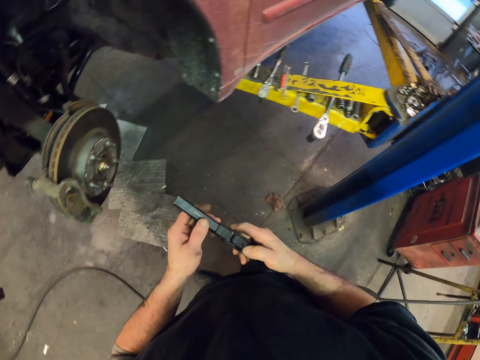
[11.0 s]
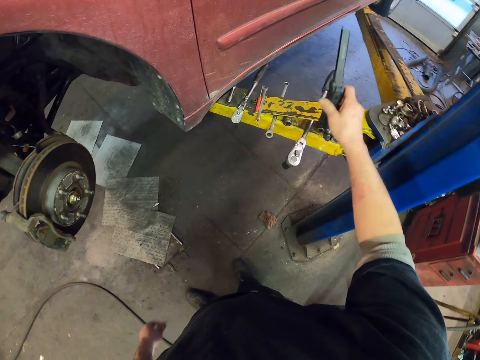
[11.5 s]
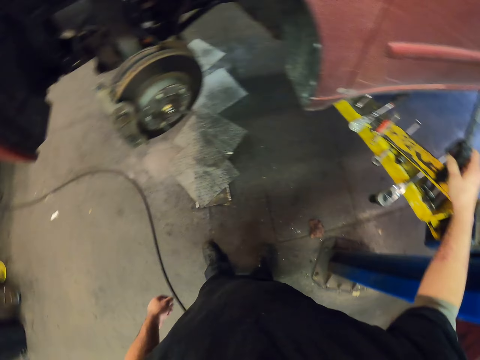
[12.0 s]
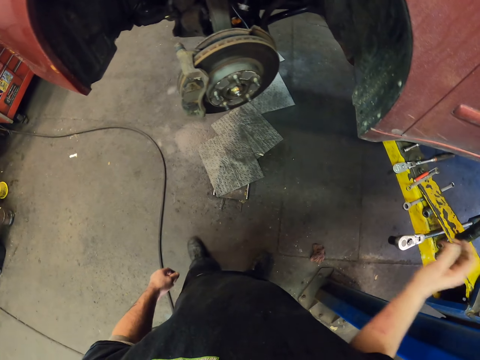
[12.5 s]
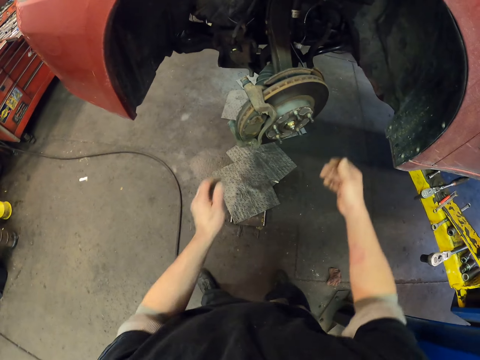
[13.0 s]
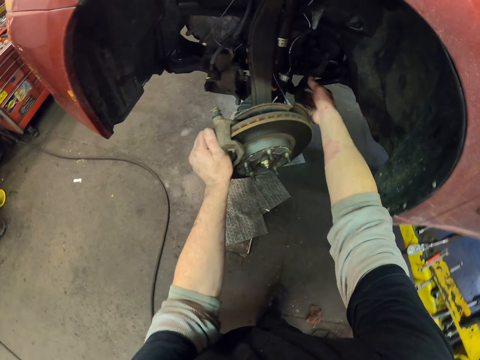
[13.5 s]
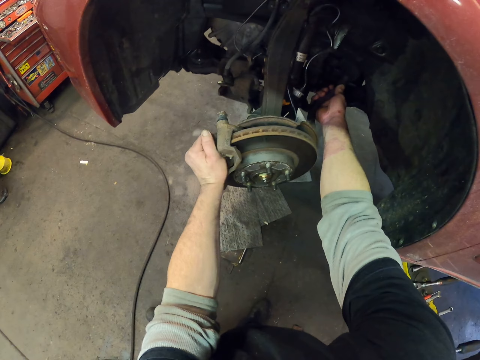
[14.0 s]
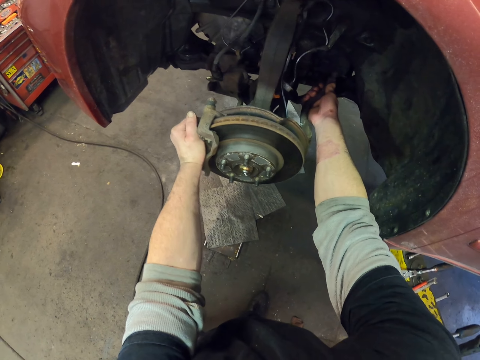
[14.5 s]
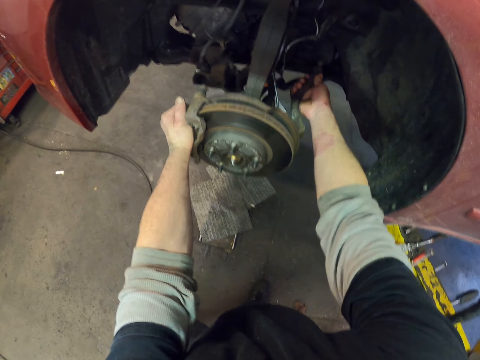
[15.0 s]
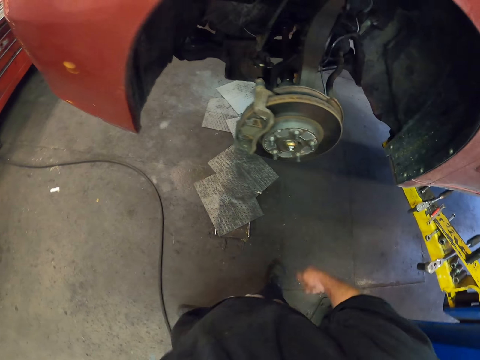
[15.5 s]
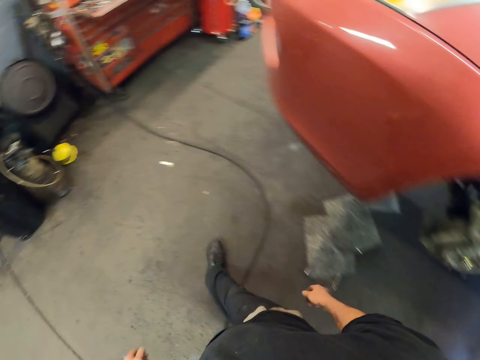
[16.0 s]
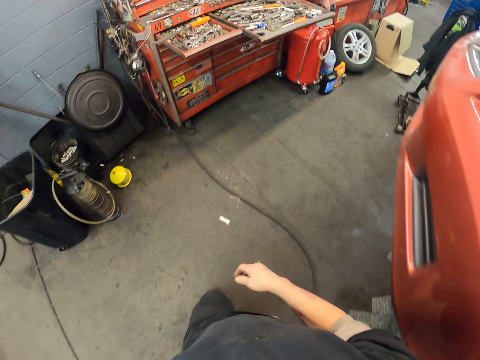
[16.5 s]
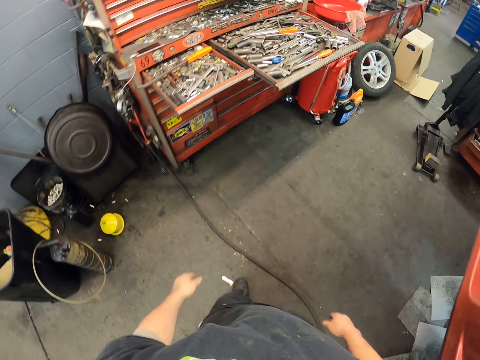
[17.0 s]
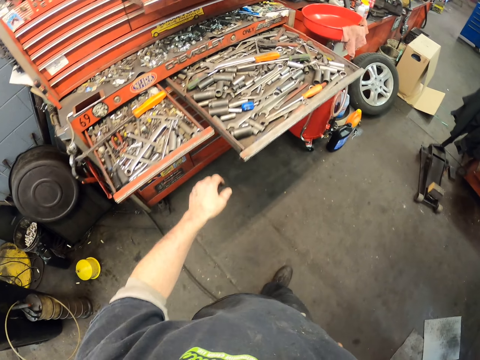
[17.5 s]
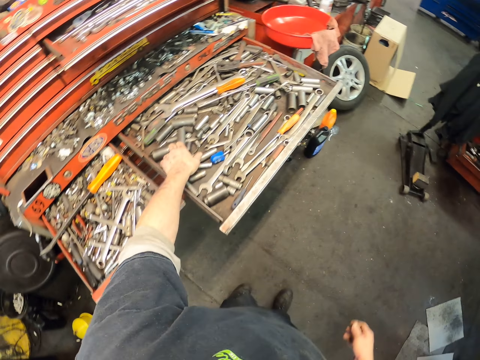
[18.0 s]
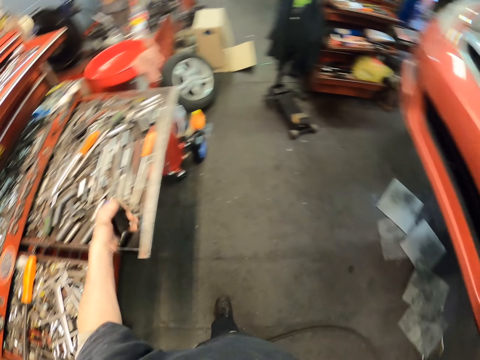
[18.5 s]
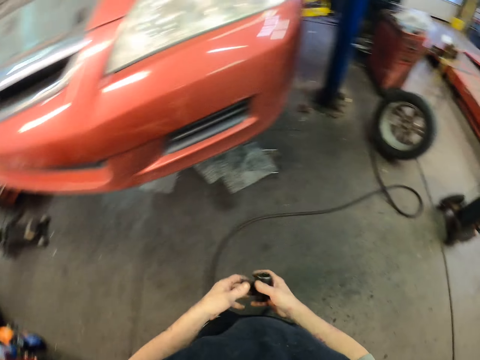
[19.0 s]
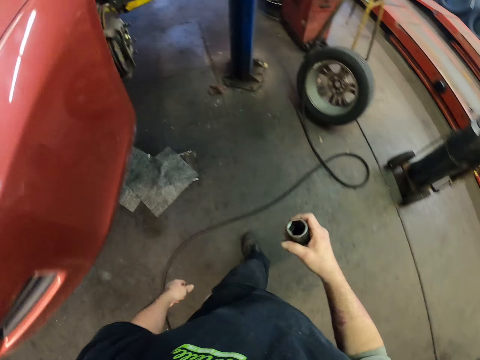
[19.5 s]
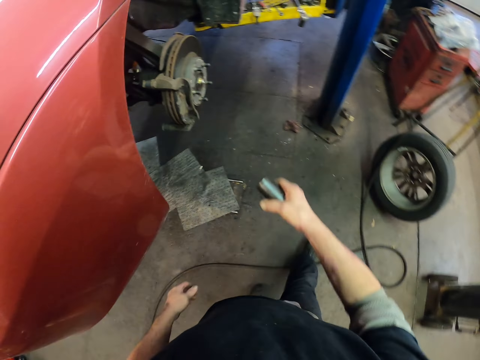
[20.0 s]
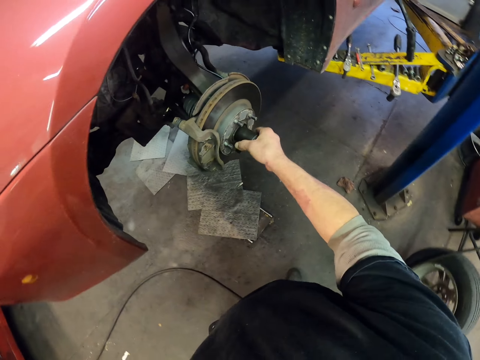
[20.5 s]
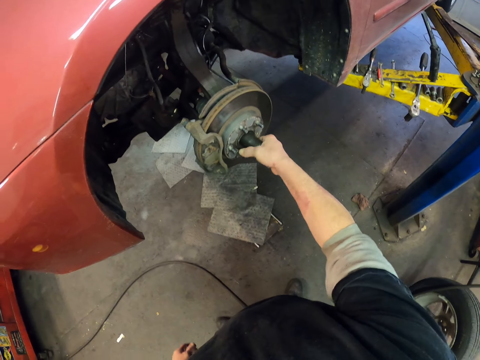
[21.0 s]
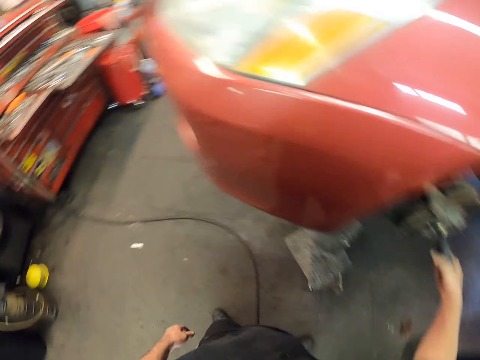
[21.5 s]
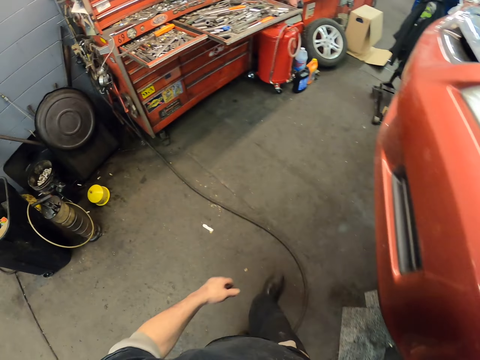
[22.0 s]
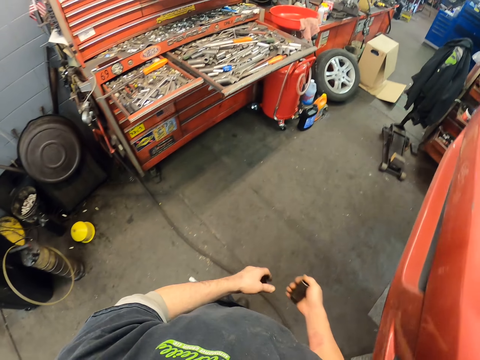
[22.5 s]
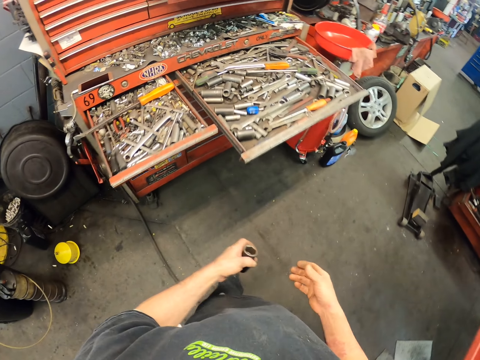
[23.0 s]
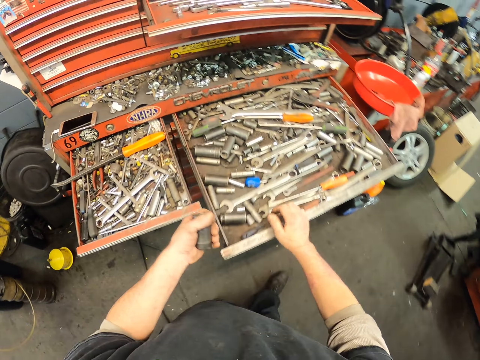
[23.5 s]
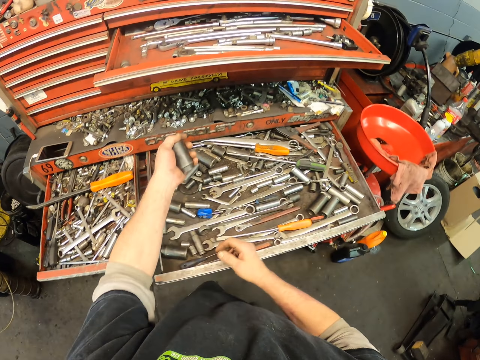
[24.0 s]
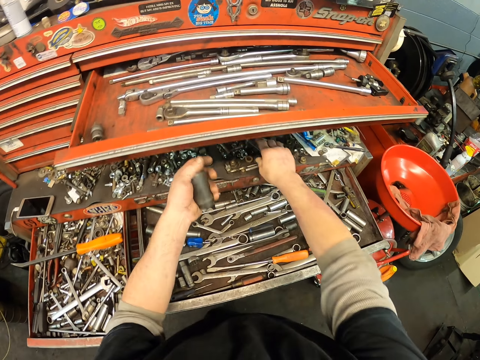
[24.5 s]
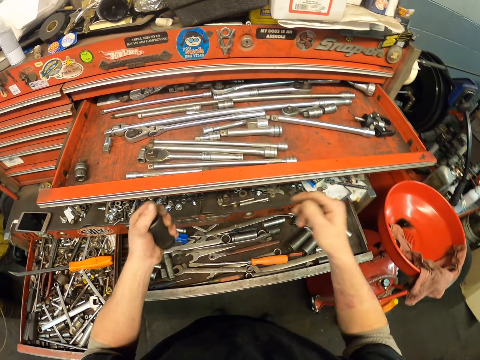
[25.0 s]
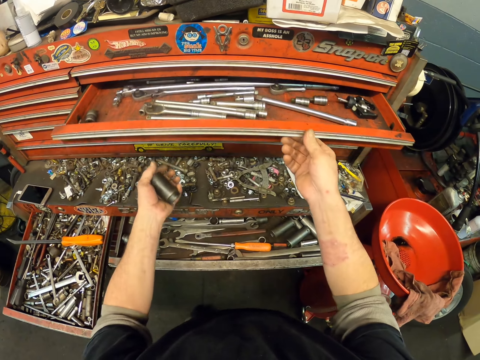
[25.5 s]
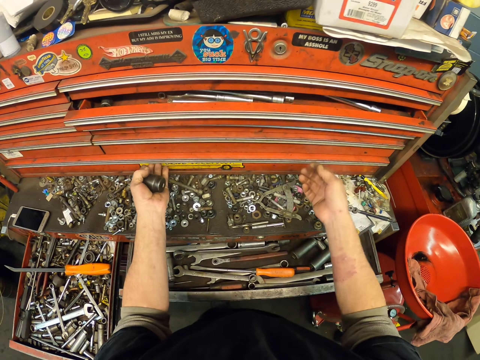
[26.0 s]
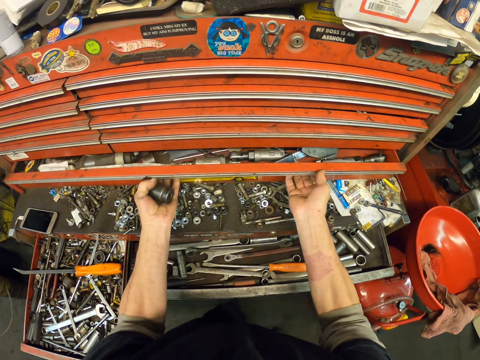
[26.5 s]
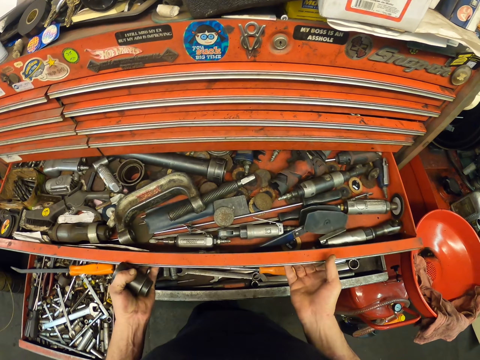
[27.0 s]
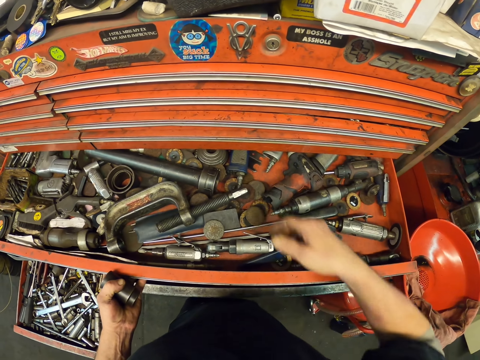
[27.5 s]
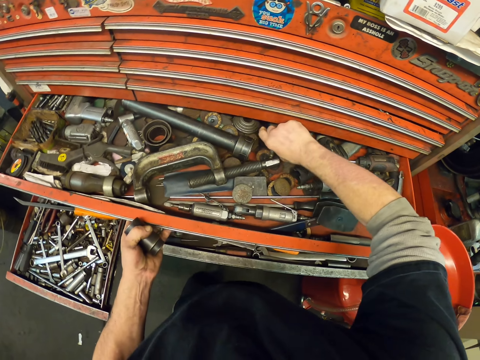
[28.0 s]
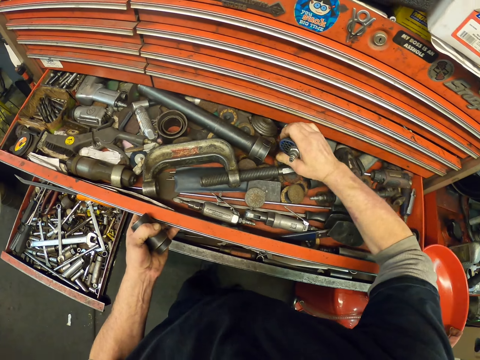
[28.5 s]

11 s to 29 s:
The camera wearer puts down the hand light. They move the wheel. They walk around. They pick up something. They walk around. They put something on the wheel. They walk around. They close the tool box. They open the tool box.

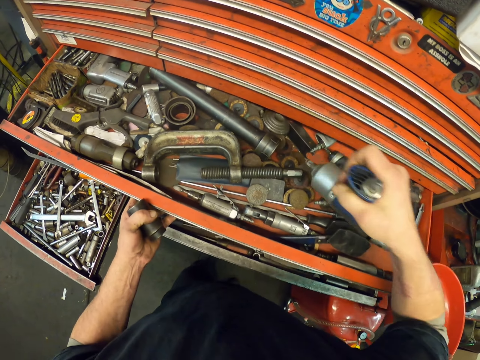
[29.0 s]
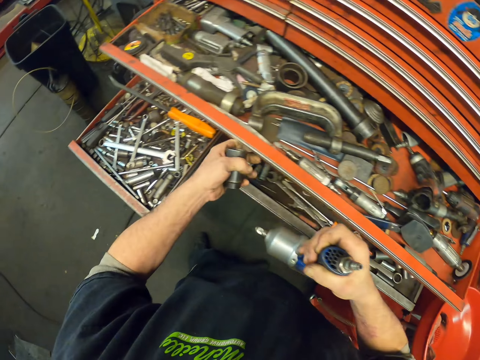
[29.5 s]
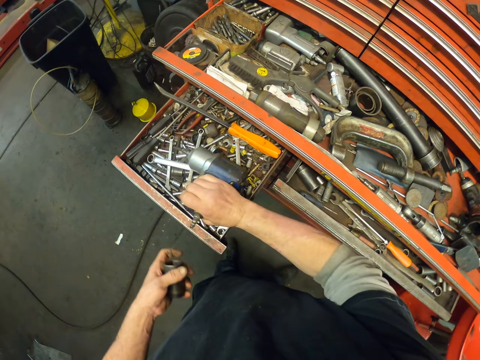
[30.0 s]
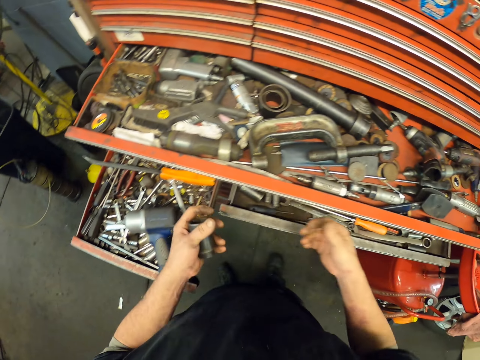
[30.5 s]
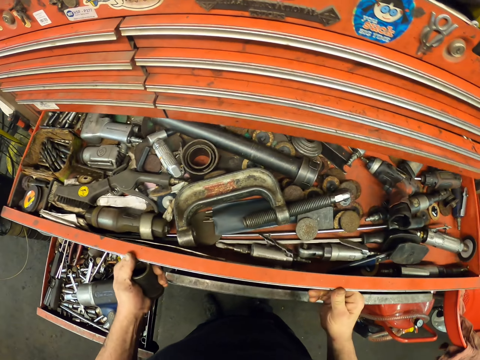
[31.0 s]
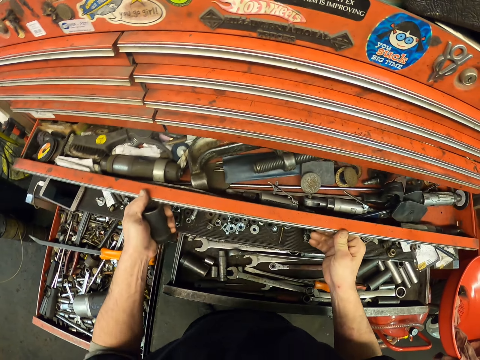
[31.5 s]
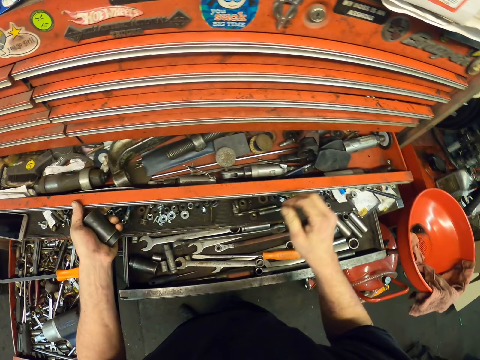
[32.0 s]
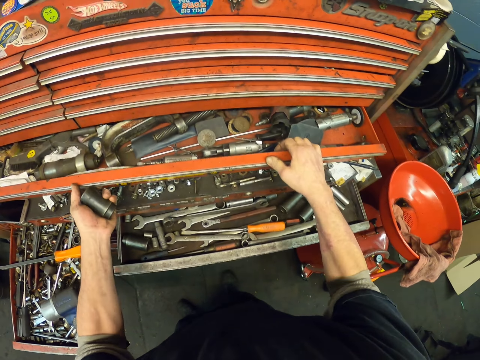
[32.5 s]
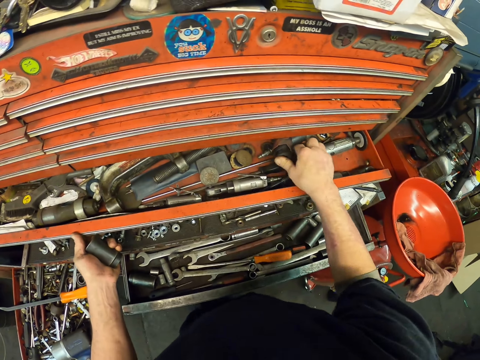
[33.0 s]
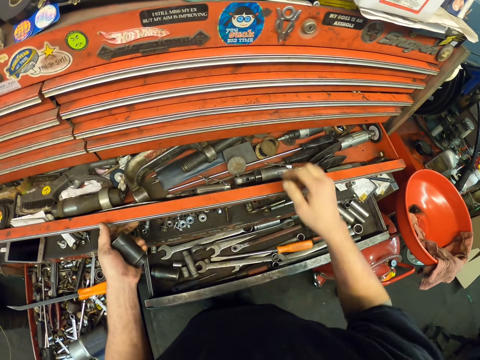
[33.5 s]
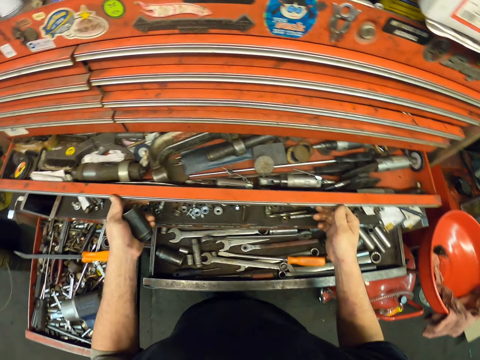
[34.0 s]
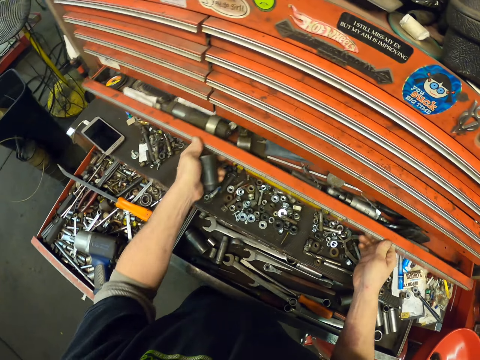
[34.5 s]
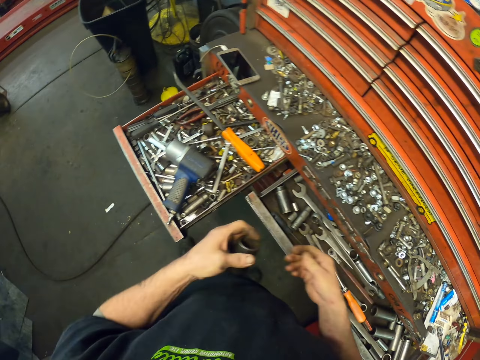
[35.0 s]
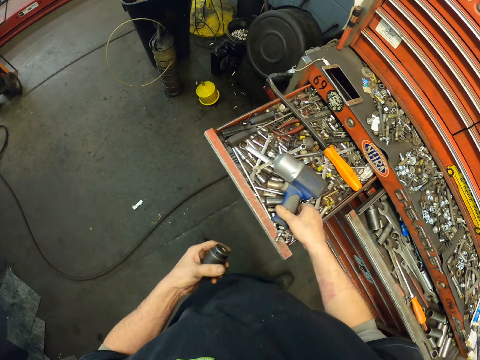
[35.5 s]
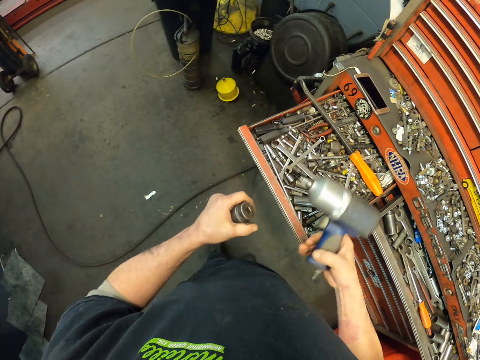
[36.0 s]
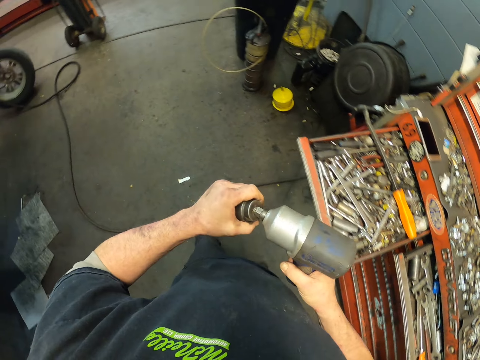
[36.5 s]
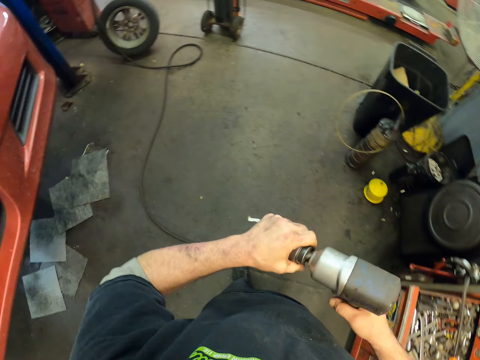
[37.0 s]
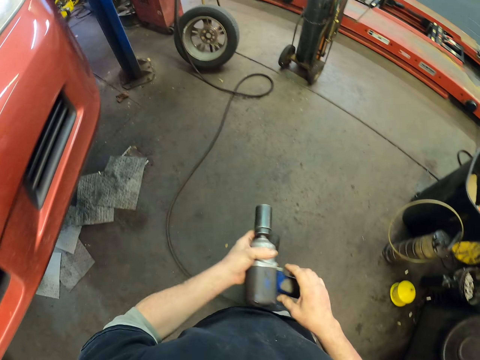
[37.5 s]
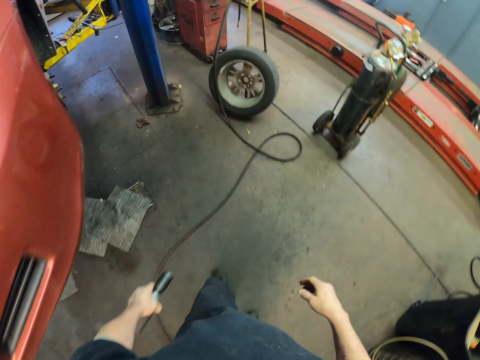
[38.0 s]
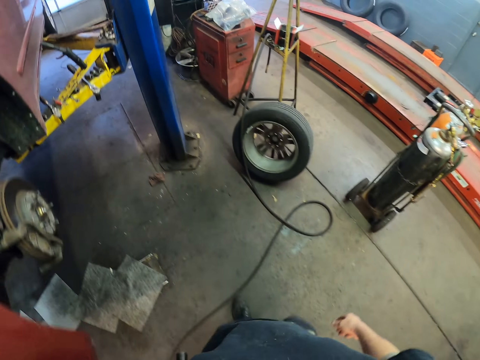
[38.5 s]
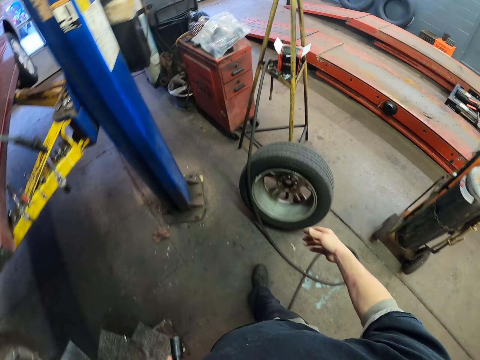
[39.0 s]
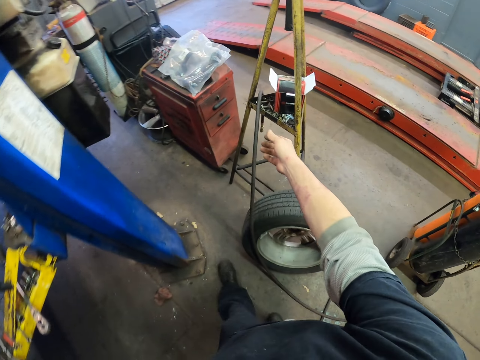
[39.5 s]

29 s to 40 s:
The camera wearer picks up a drilling machine. They close the toolbox. They take the drill from the tools. They walk around.
